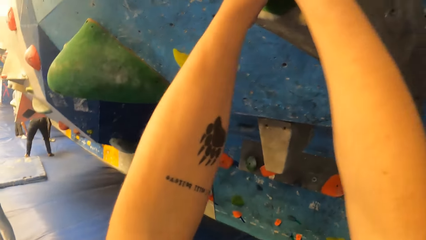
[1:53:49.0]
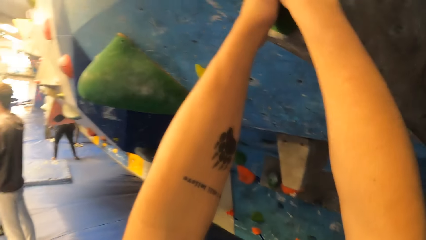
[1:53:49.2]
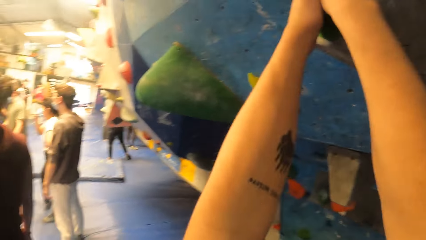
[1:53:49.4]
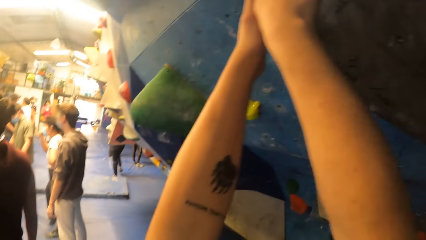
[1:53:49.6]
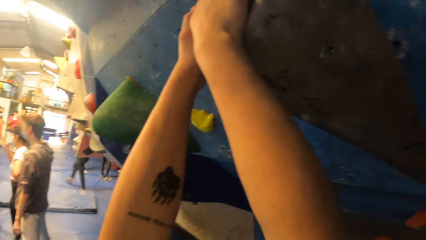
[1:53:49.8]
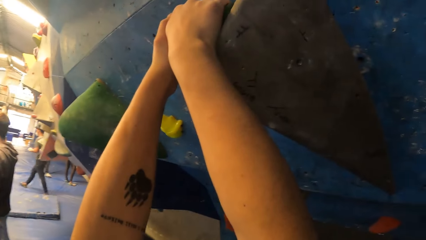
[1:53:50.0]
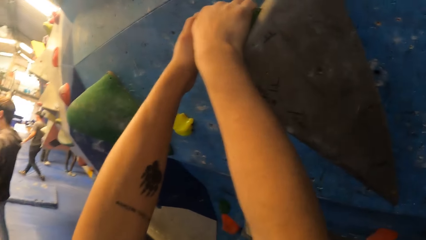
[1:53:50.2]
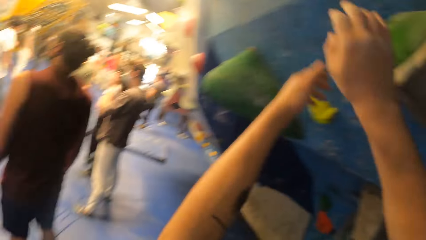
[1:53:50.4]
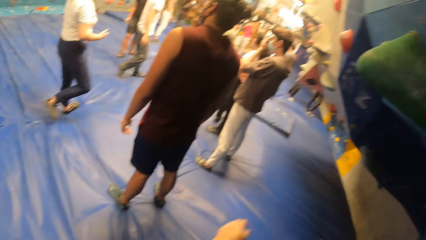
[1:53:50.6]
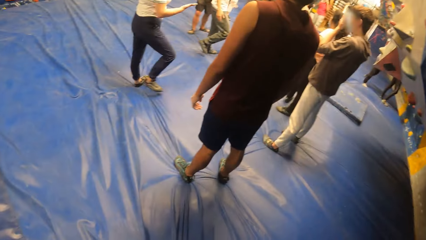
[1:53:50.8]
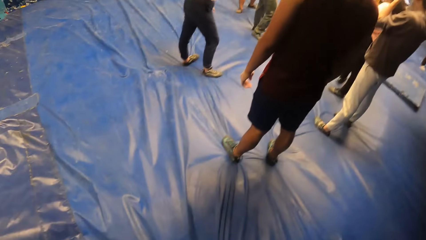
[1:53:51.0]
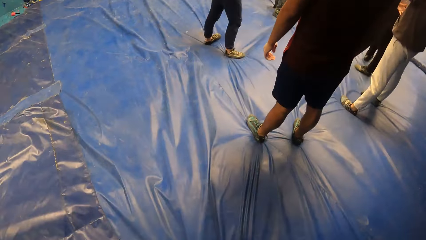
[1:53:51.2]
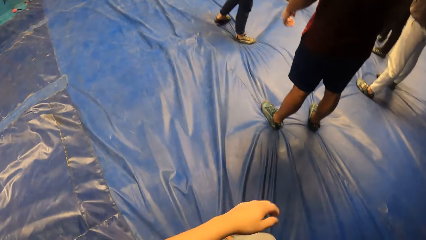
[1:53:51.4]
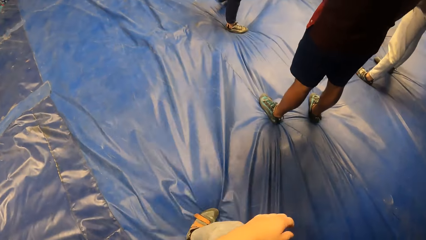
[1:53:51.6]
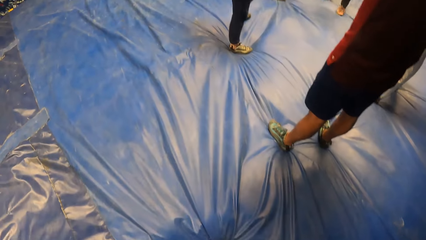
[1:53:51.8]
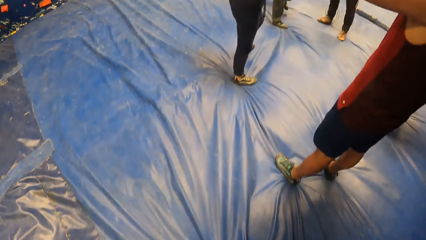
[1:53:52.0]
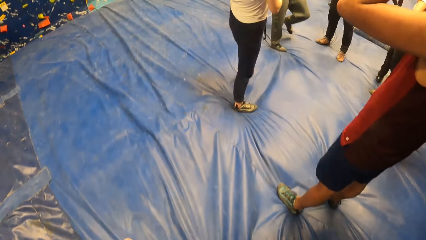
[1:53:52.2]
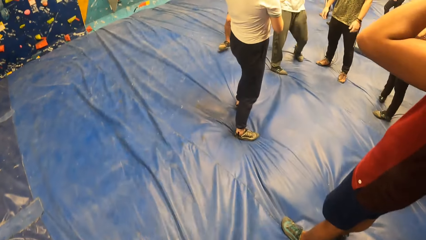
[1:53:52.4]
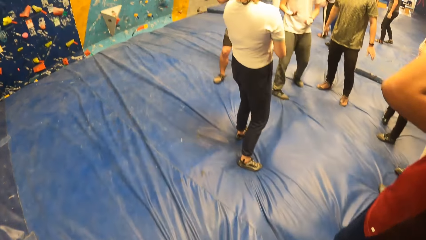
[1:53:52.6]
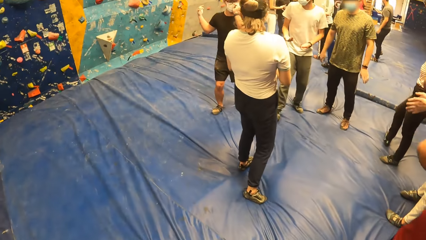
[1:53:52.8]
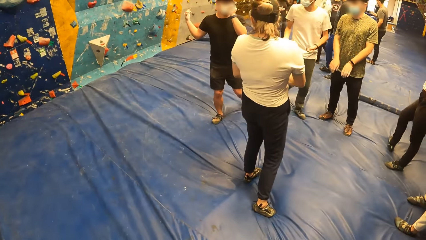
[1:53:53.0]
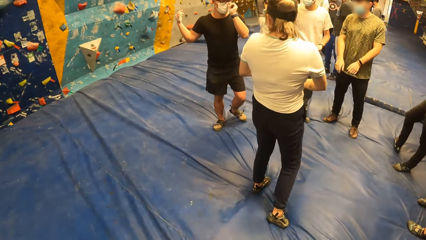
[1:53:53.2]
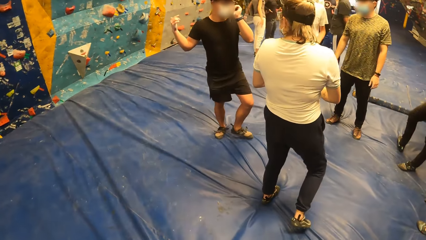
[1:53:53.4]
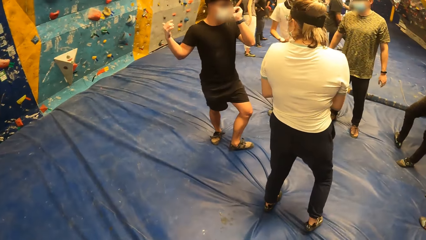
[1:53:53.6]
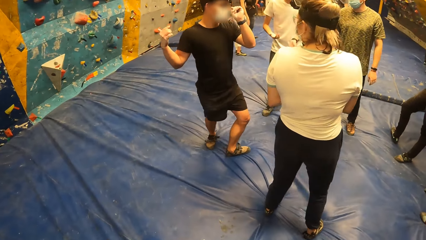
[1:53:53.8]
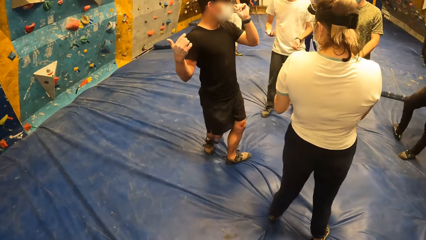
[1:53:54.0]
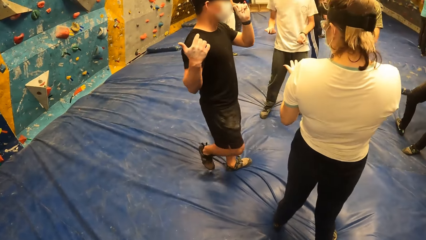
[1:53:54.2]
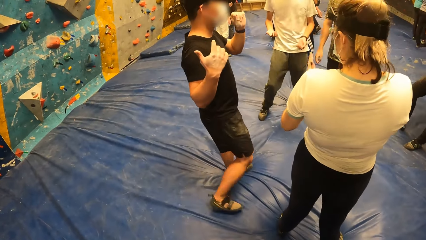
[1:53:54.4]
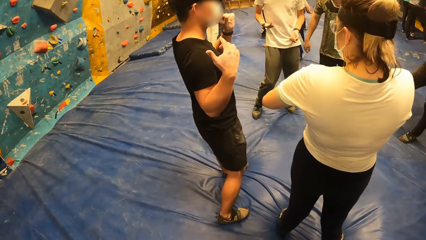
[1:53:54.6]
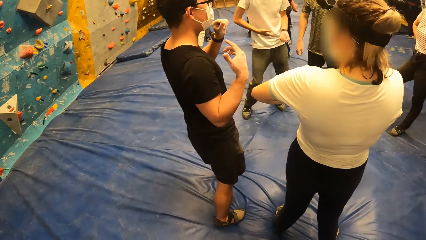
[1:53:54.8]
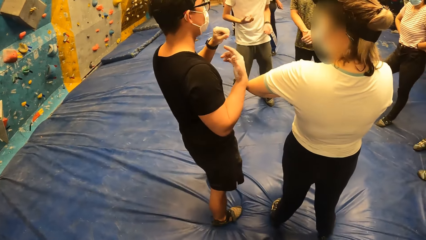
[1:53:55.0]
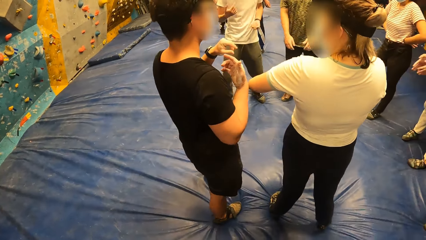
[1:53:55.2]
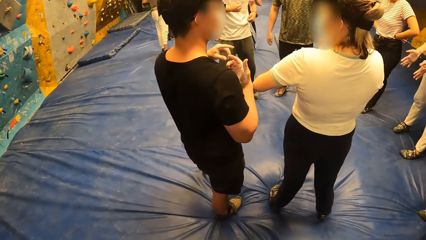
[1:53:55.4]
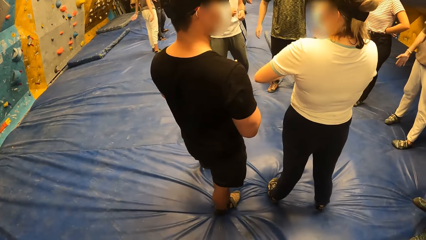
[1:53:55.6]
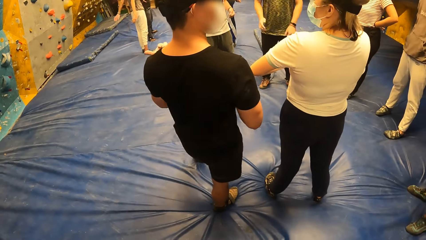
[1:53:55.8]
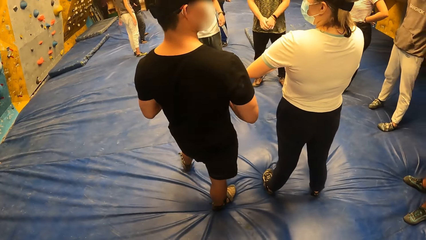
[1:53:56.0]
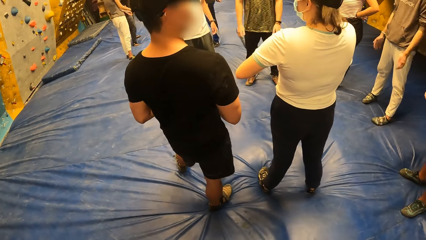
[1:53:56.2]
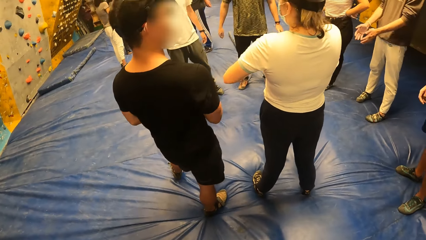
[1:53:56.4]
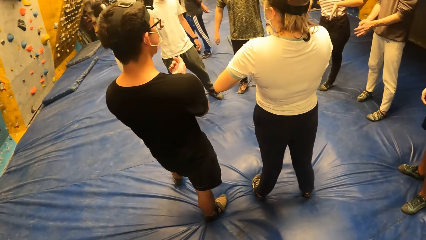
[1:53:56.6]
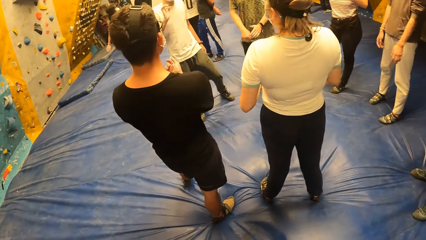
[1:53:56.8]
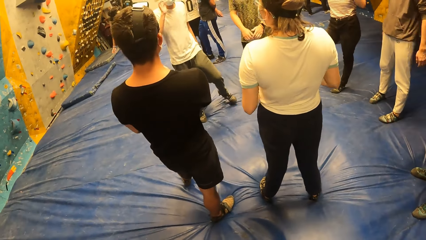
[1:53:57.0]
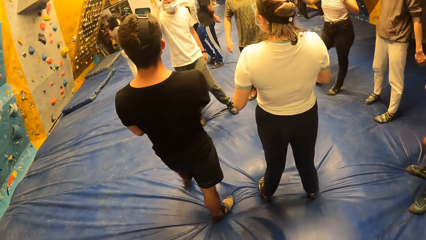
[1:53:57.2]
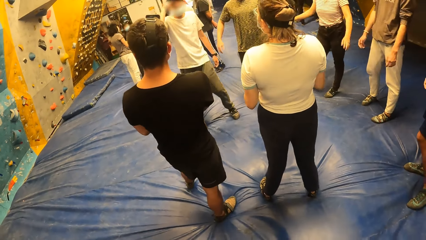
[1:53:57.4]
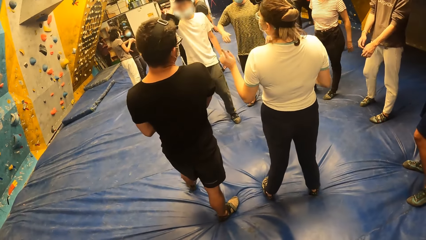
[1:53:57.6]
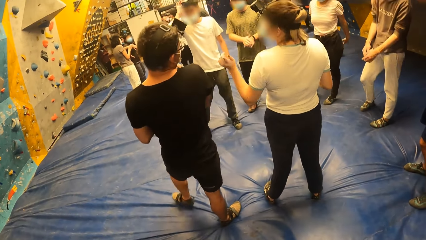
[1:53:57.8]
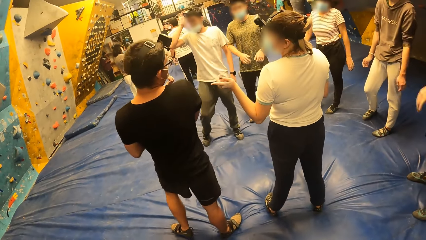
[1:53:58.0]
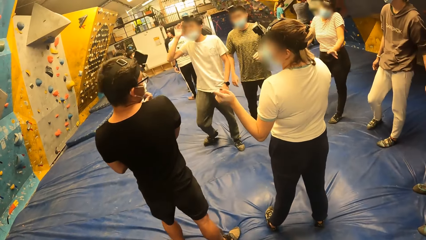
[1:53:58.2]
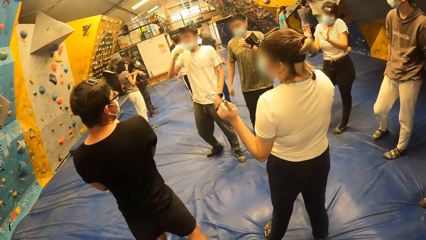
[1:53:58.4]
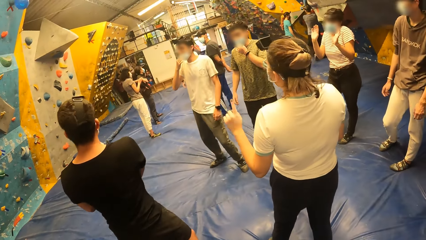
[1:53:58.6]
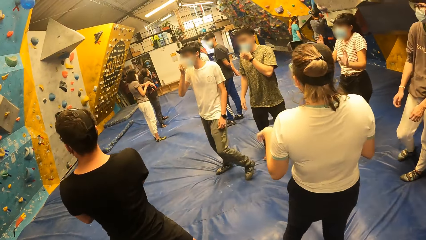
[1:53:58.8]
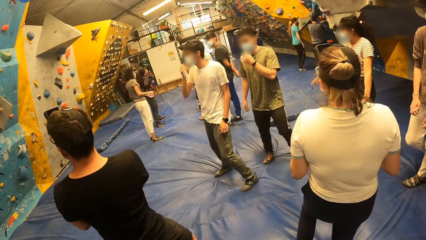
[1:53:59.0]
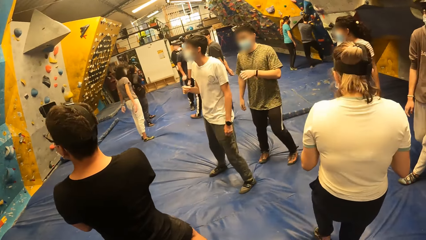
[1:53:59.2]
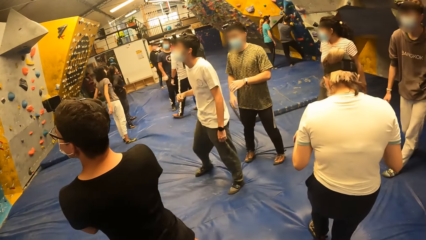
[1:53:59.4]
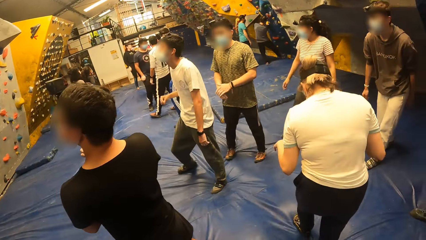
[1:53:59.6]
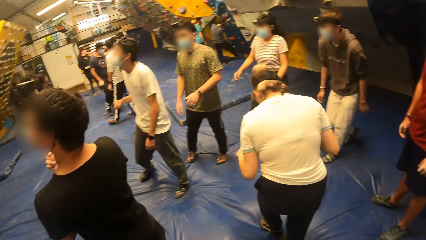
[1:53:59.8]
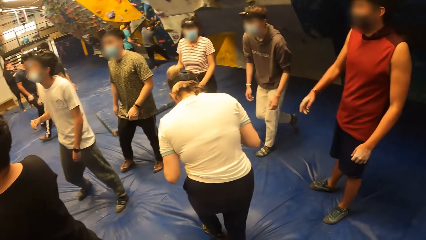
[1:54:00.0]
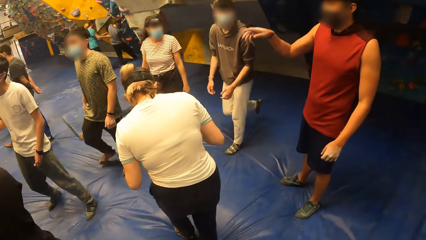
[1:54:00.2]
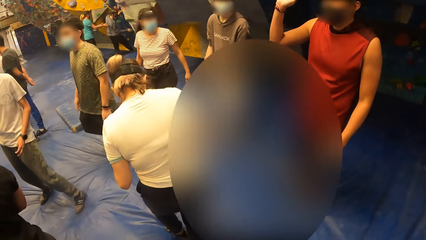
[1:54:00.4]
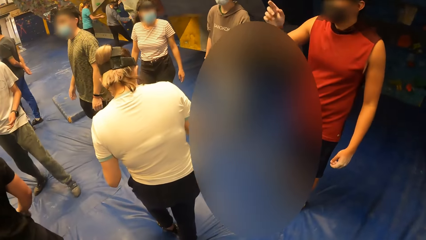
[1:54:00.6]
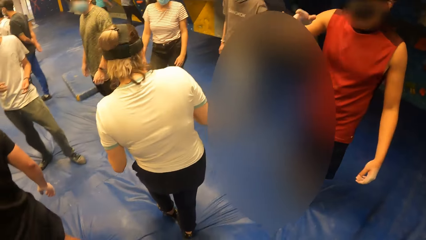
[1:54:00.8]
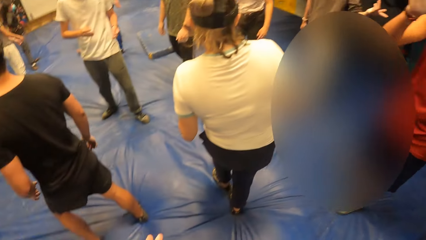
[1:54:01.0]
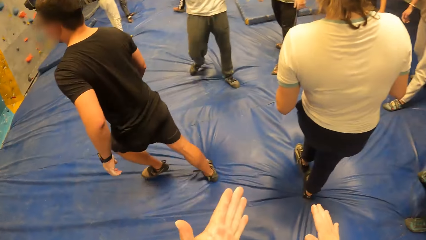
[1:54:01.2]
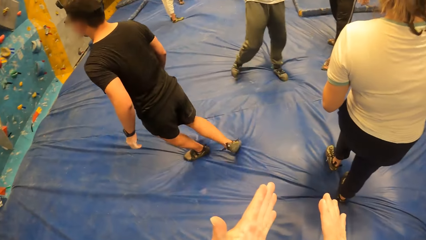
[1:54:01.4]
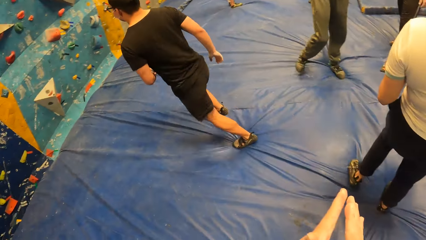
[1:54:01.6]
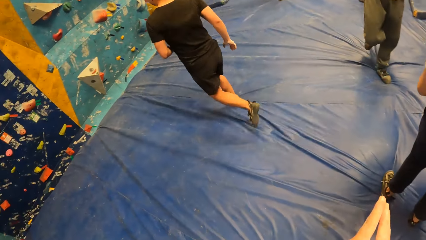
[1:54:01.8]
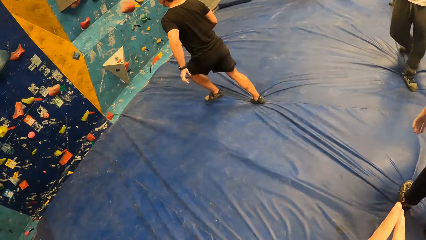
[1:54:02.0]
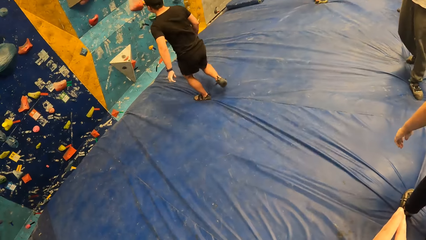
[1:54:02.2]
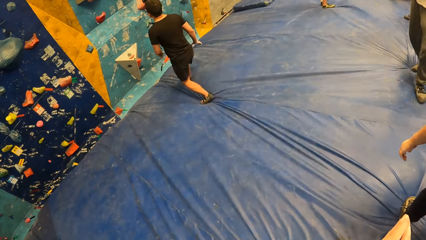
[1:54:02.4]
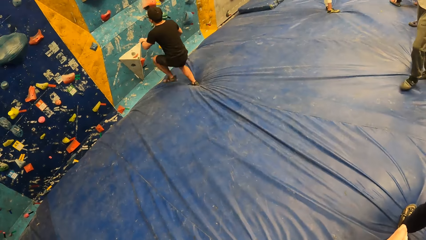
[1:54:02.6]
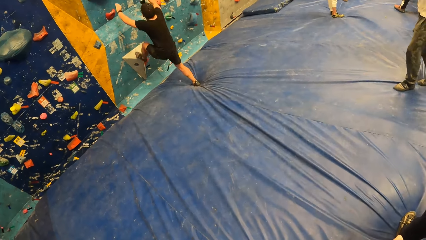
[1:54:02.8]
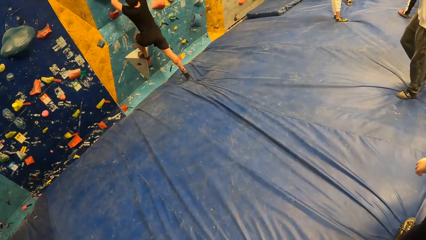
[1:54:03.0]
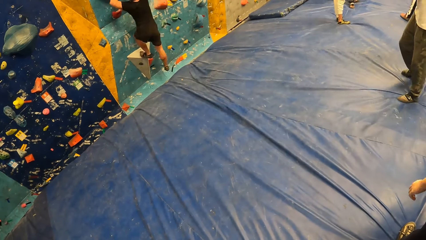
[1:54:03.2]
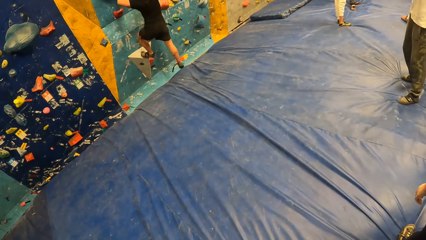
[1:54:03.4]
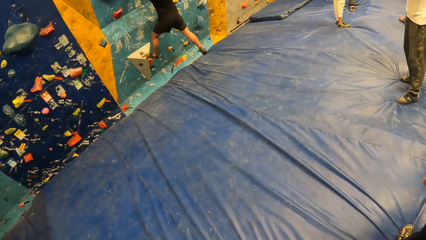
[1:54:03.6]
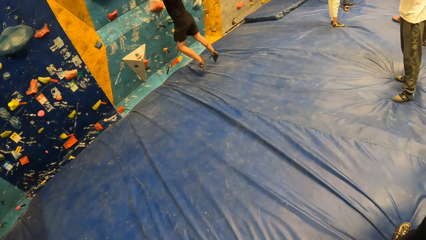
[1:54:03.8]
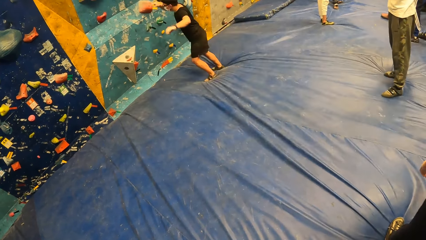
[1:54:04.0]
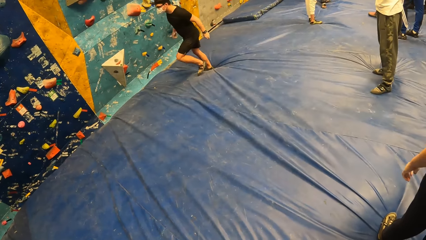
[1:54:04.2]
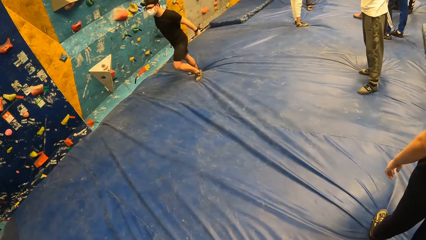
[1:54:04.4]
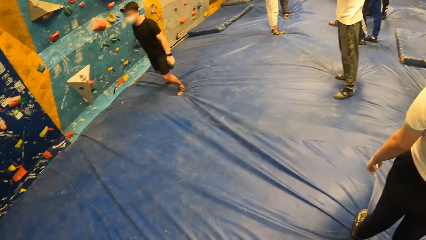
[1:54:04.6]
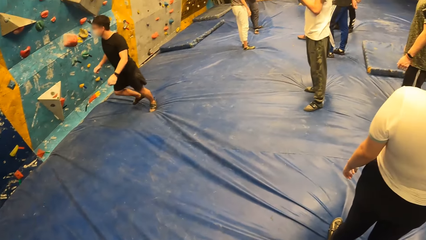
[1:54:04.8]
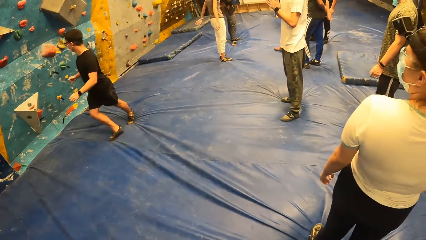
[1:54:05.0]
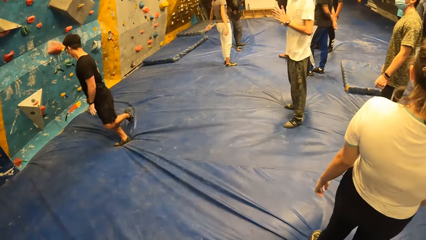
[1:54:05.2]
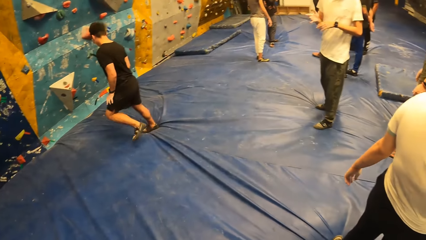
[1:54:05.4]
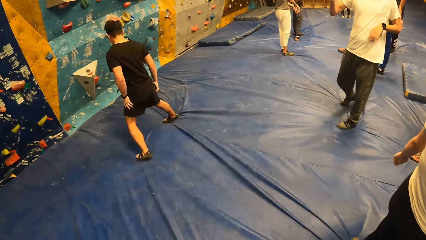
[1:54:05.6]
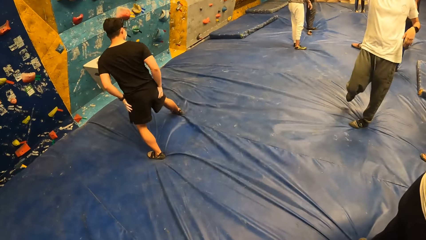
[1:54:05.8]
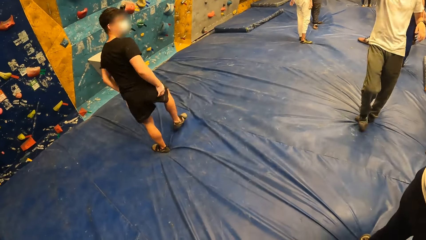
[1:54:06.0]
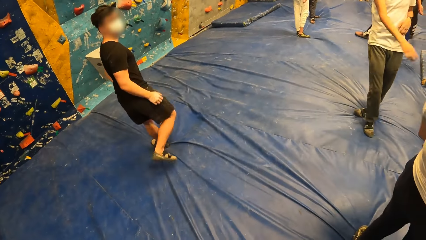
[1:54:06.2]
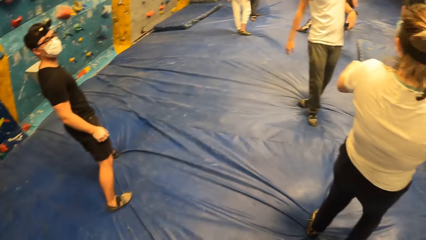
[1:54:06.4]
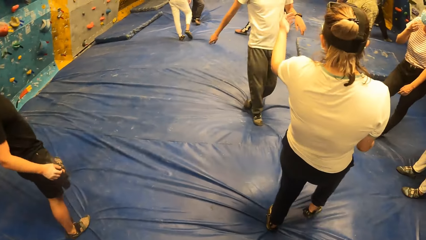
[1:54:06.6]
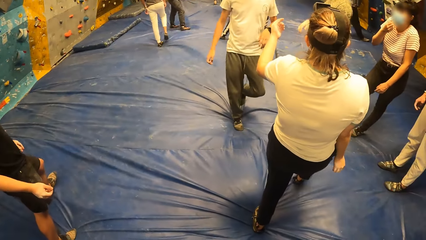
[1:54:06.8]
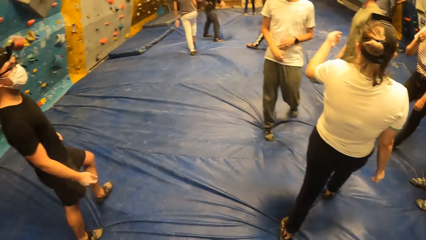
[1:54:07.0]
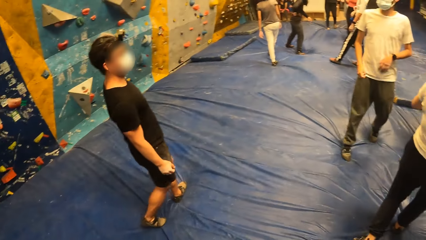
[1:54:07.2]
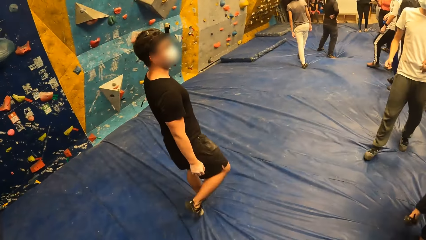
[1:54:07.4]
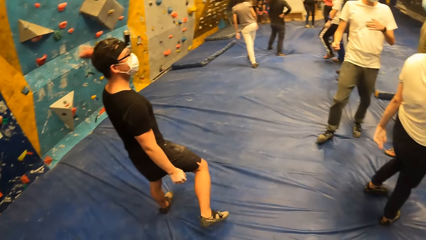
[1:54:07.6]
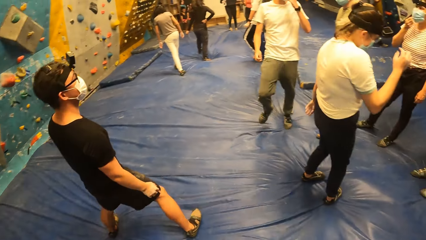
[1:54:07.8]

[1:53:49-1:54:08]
The camera wearer drops to the ground. She walks on the blue surface. She looks at others. She looks at others again. She looks around at the wall. She puts her hands together. A person climbs the wall. The person jumps to the ground. The person walks away from the climbing wall.
